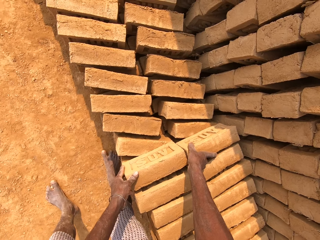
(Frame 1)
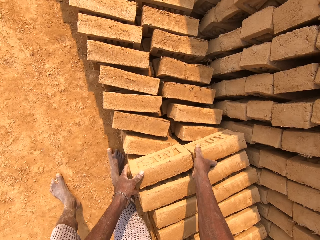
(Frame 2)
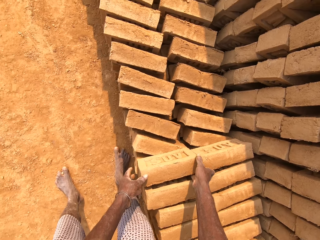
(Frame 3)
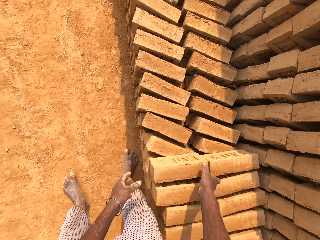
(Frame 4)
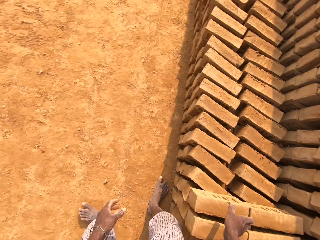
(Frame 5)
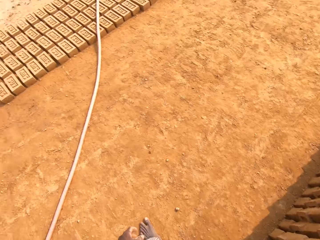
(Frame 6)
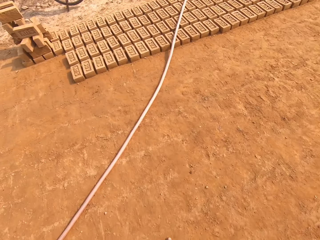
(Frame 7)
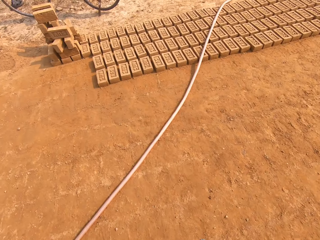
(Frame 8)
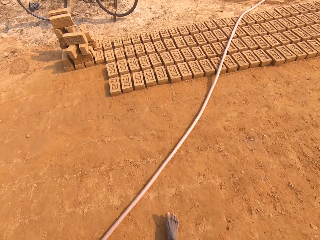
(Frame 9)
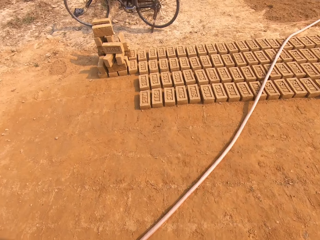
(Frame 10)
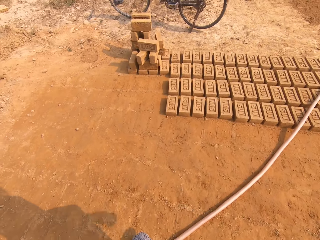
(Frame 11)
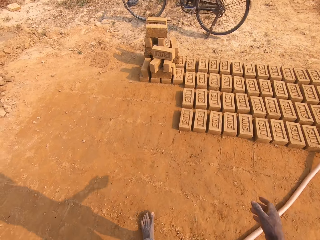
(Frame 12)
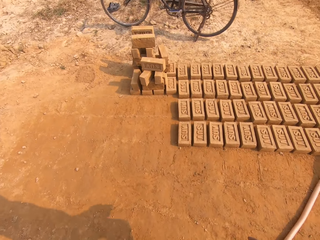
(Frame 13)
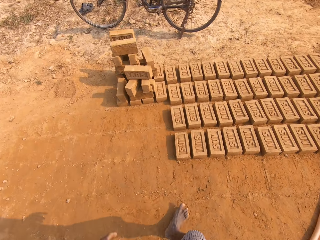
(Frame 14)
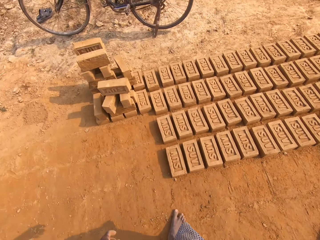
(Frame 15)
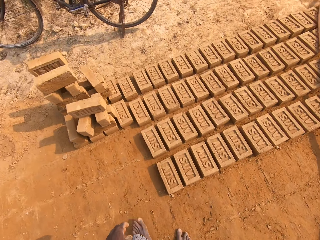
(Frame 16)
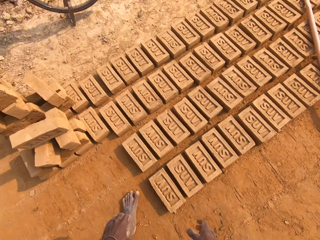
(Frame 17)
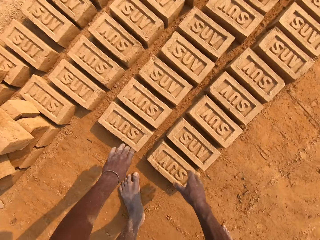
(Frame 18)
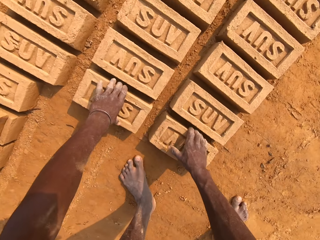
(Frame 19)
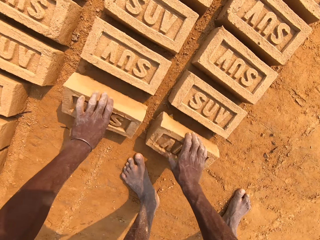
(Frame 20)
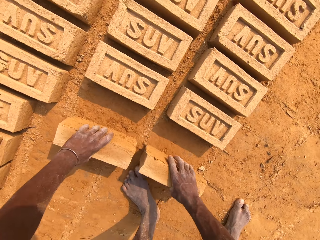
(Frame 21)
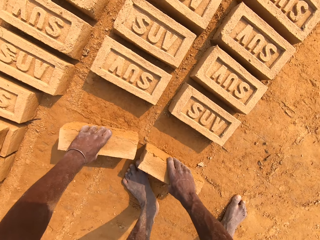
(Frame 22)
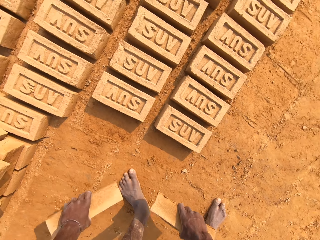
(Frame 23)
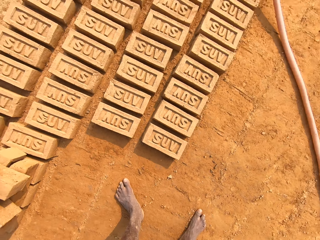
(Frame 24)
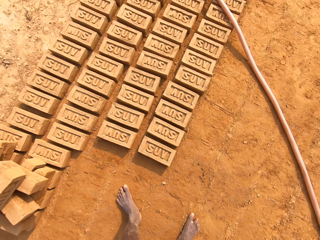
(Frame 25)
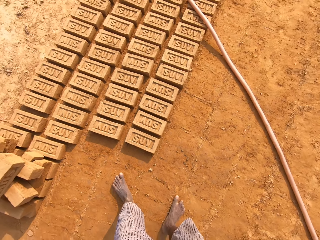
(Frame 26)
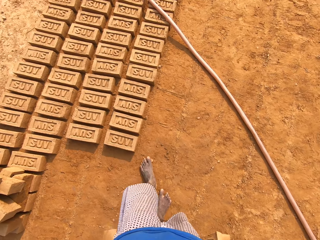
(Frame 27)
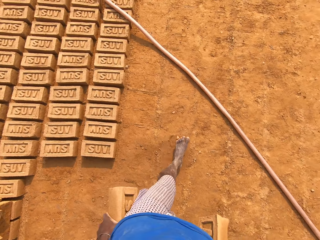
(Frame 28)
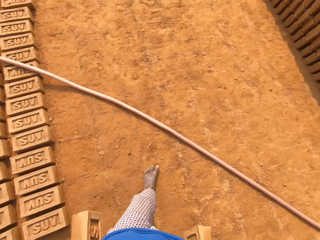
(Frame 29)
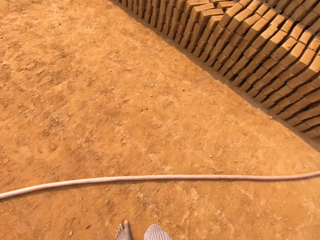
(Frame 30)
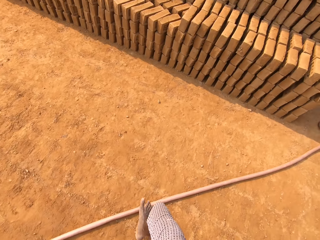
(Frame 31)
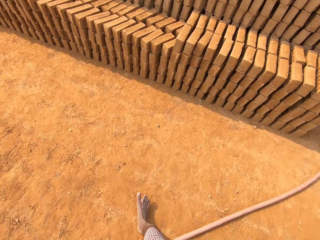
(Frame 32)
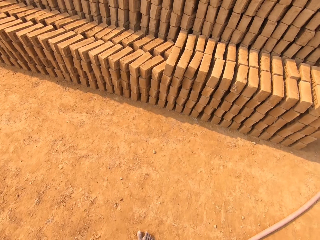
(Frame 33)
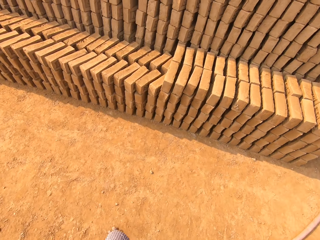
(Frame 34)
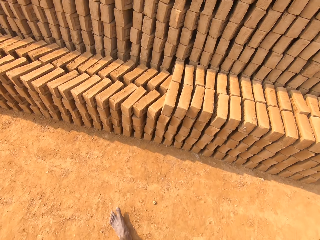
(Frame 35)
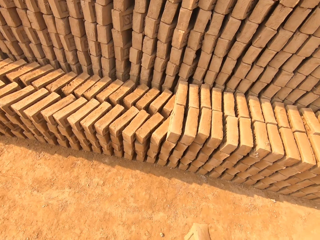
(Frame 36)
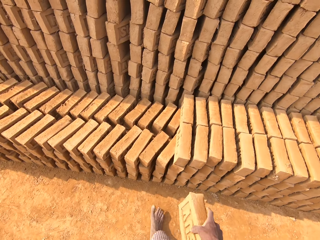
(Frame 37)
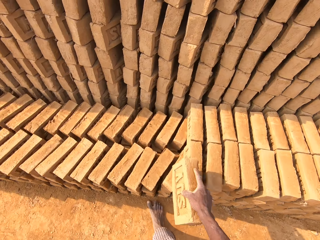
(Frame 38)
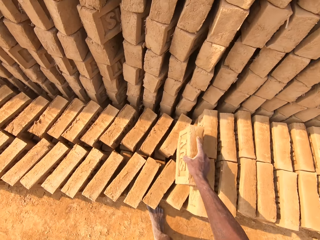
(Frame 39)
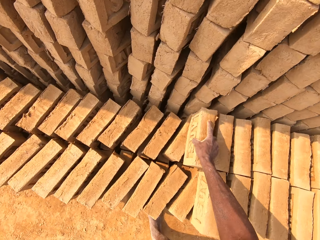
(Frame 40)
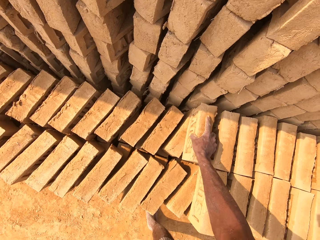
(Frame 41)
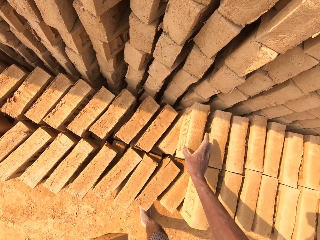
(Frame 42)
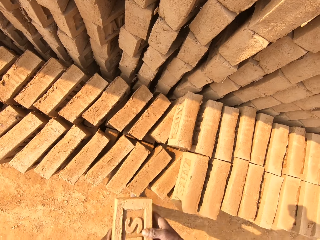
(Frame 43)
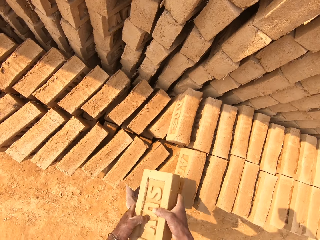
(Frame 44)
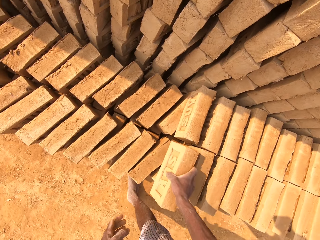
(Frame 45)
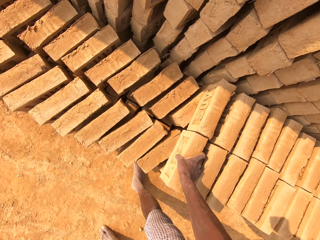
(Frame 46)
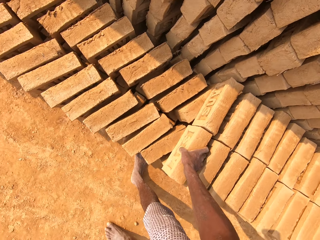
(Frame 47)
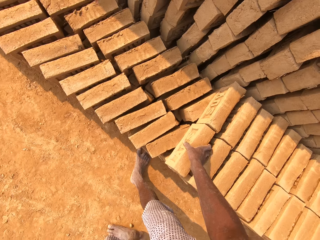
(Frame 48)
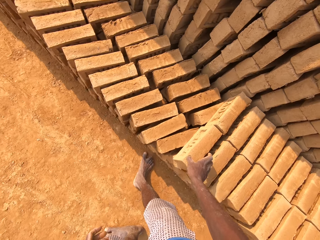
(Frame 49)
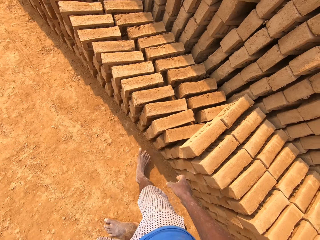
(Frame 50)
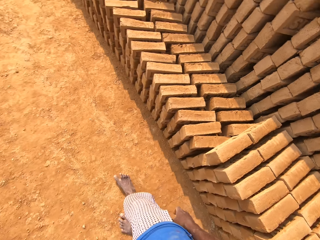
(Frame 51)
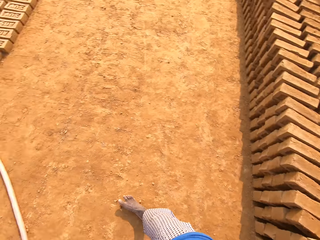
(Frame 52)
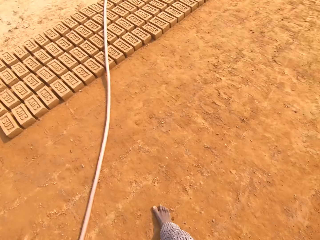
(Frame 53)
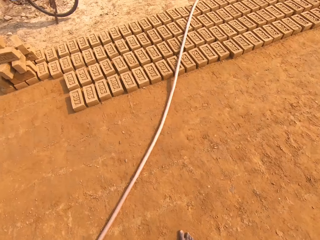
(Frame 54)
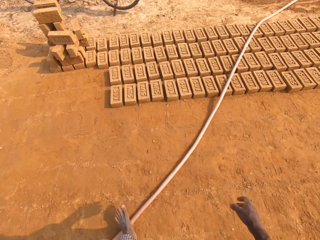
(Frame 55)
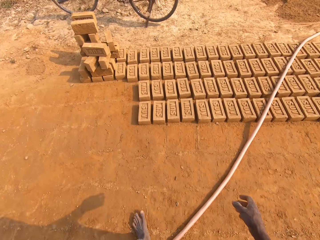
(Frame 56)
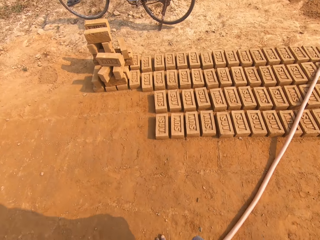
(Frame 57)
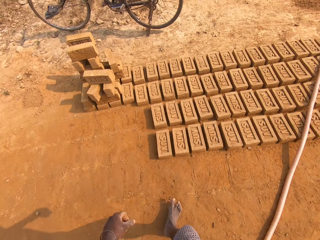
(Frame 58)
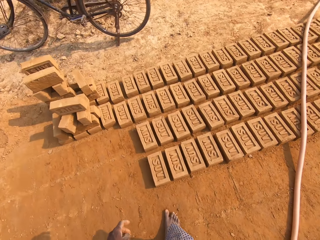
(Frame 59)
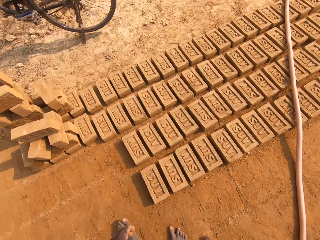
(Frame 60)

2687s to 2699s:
The camera wearer adjusts the bricks with both hands. He walks around the field. He picks a brick from the floor with his left hand. He picks a brick from the floor with his right hand. He walks around the field. He drops the brick in his right hand on a pile of bricks. He passes the brick from his left hand to his right hand. He drops the brick in his right hand on the pile of bricks. He walks around the field.

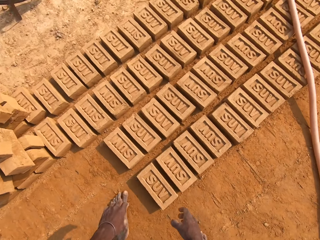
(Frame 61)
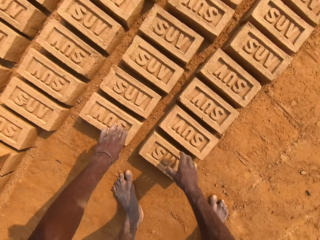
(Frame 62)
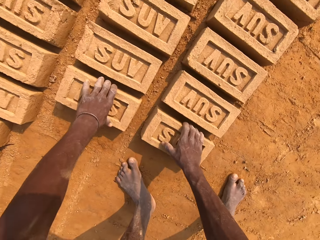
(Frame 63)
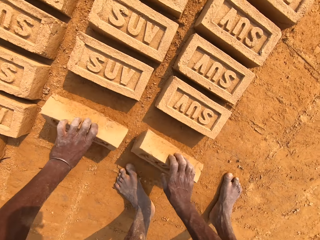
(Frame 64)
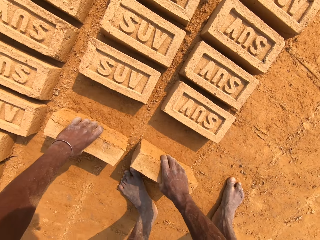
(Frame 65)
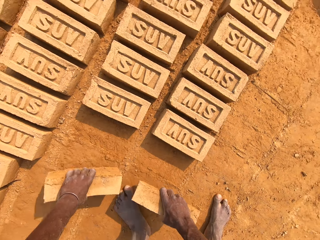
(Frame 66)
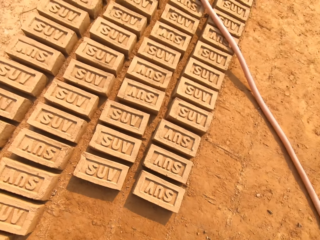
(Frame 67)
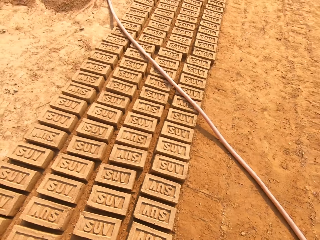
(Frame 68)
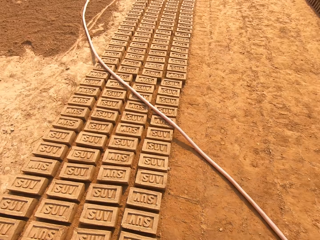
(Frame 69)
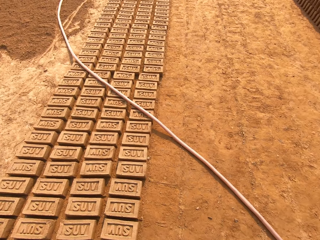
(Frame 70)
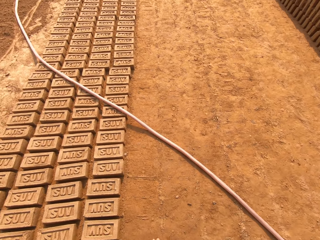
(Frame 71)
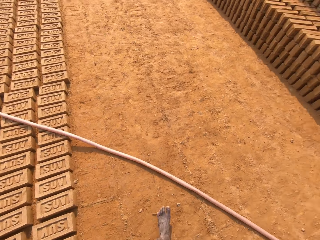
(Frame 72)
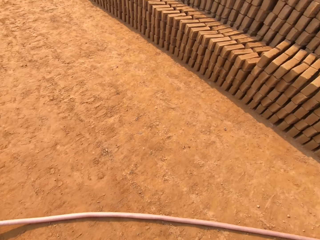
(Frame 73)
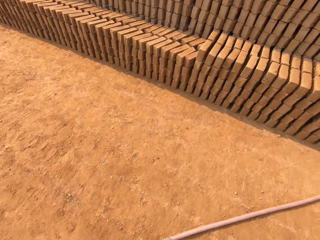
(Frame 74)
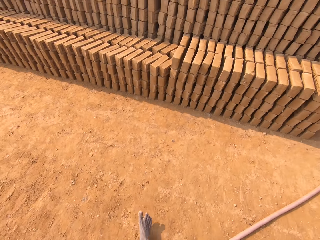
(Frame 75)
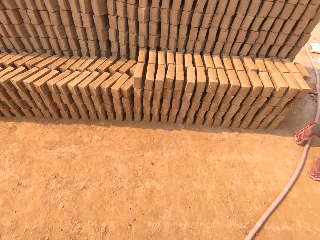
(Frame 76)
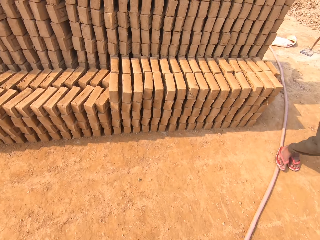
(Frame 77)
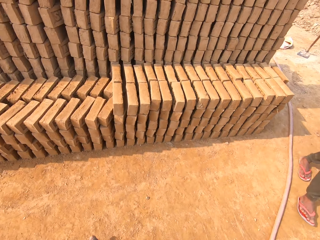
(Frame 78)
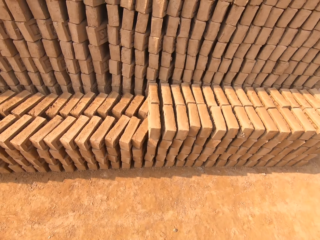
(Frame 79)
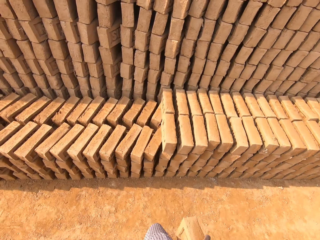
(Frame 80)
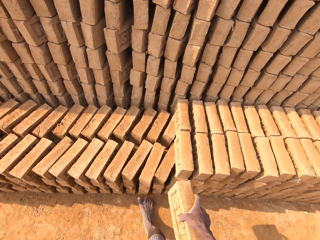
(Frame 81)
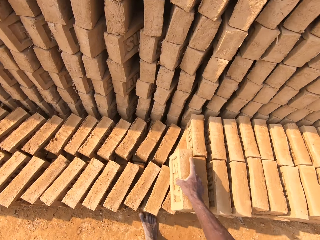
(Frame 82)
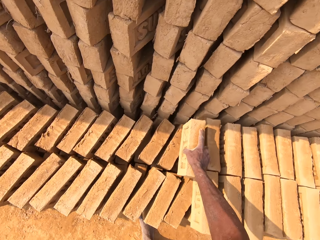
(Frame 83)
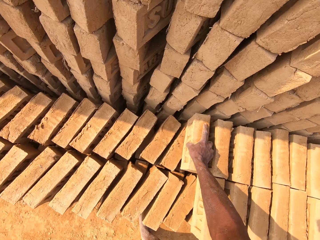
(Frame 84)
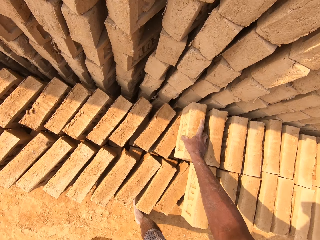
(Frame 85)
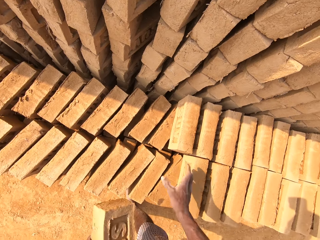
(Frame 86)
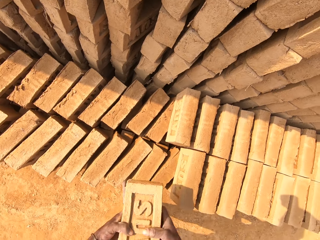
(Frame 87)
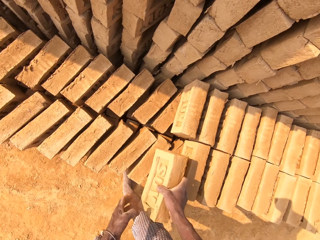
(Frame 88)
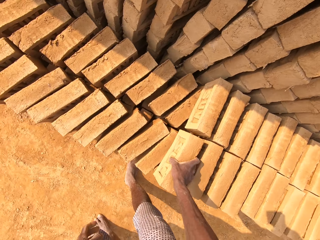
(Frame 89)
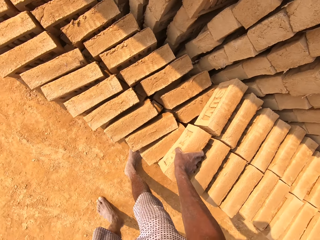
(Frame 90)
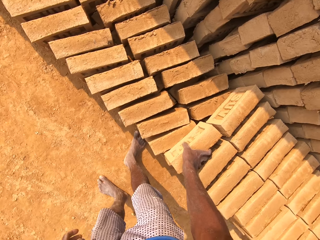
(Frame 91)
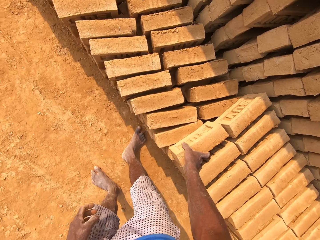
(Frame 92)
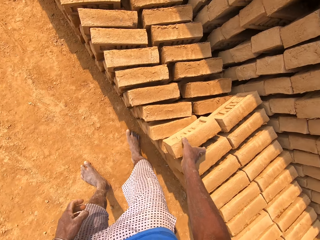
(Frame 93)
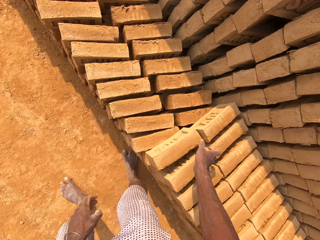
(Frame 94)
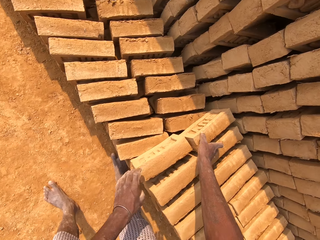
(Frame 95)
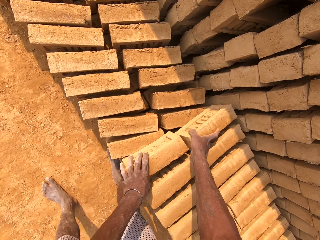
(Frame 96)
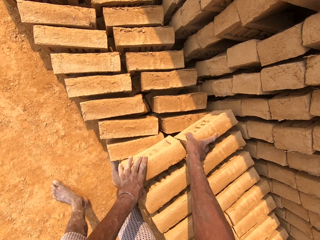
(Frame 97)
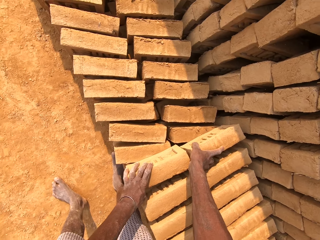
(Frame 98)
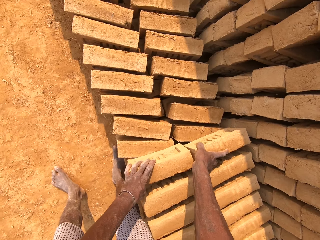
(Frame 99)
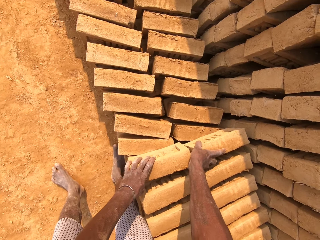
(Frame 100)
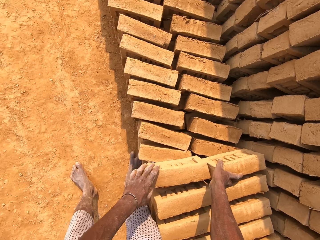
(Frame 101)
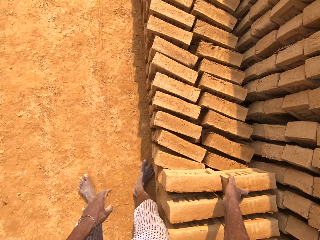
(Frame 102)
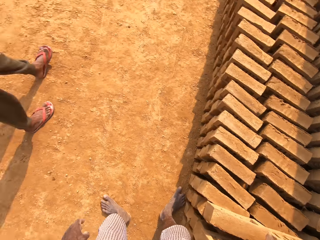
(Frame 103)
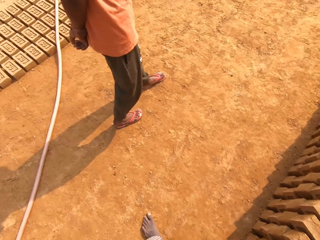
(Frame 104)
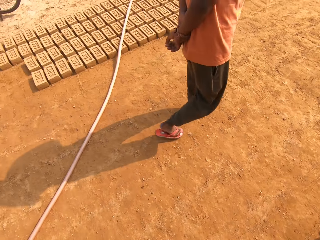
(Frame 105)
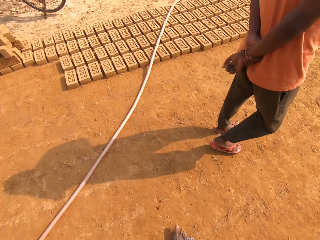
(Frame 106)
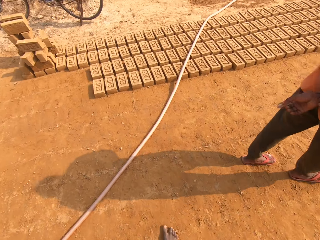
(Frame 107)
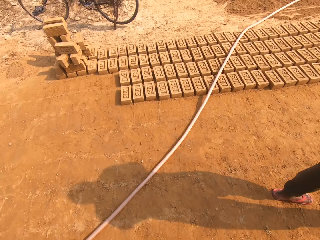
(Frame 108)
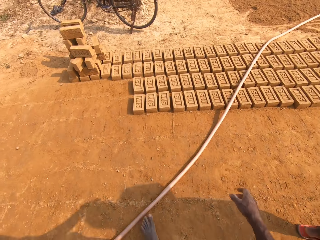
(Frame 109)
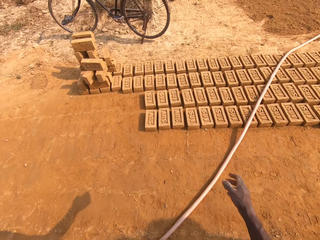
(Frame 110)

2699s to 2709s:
The camera wearer picks a brick from the floor with his right hand. He picks a brick from the floor with his left hand. He walks around the field. A man walks around the field. The camera wearer drops the brick in his right hand on a pile of bricks. He passes the brick from his left hand to his right hand. He drops the brick in his right hand on the pile of bricks. He adjusts the bricks with both hands. The man walks around the field. The camera wearer walks around the field.
